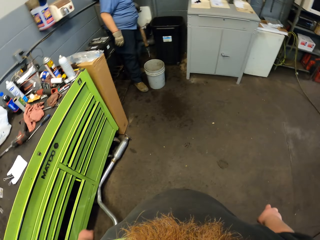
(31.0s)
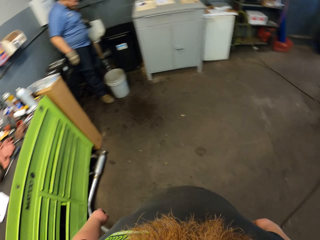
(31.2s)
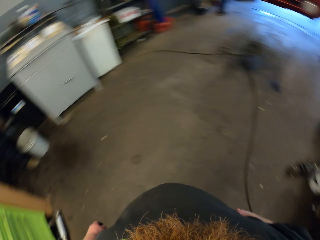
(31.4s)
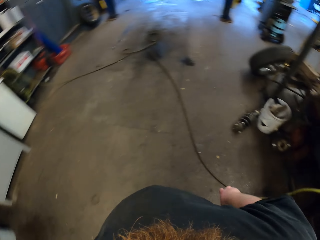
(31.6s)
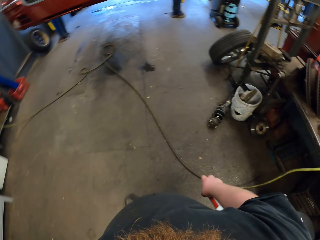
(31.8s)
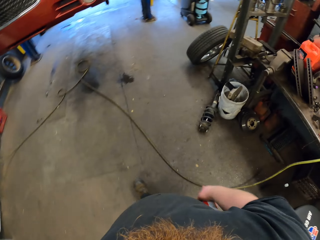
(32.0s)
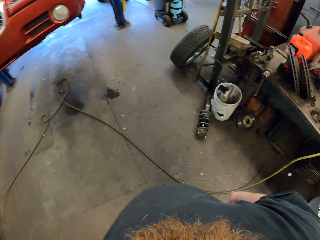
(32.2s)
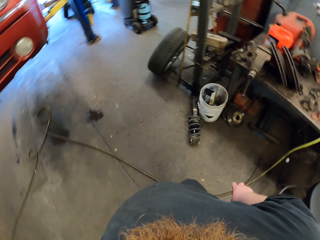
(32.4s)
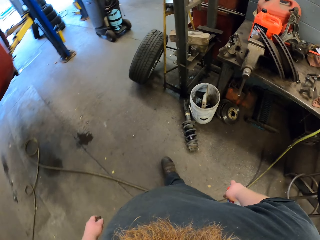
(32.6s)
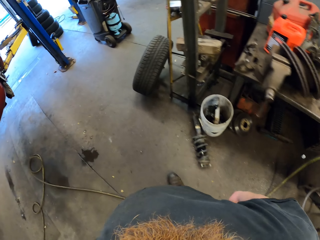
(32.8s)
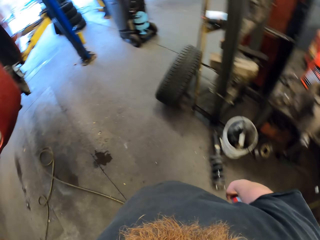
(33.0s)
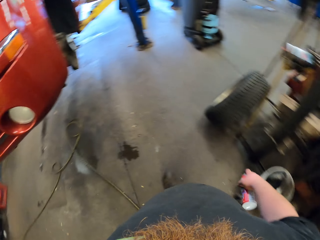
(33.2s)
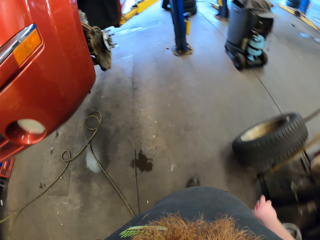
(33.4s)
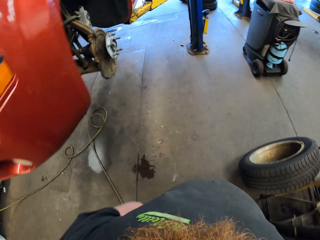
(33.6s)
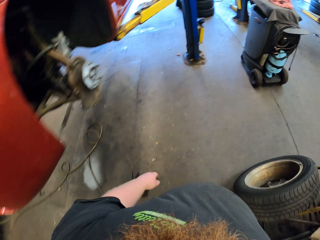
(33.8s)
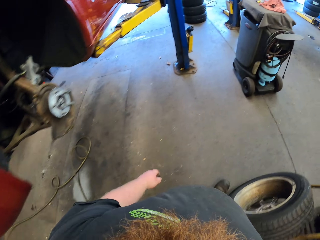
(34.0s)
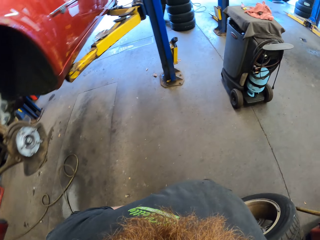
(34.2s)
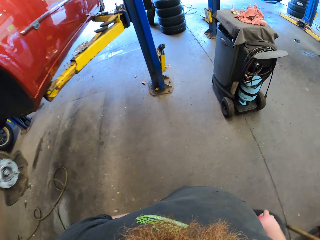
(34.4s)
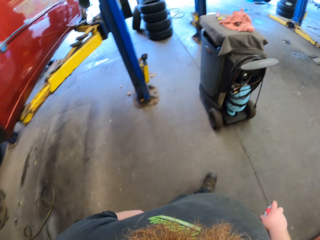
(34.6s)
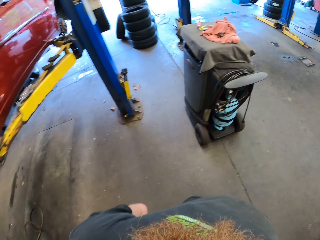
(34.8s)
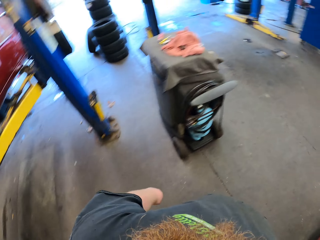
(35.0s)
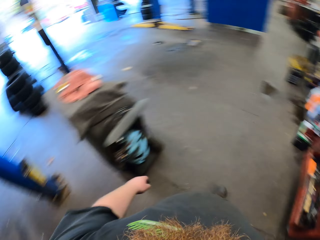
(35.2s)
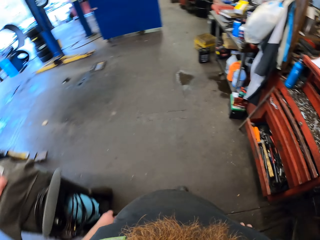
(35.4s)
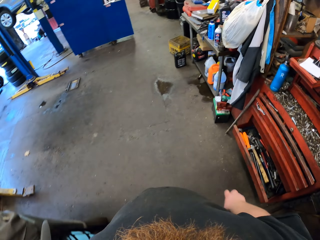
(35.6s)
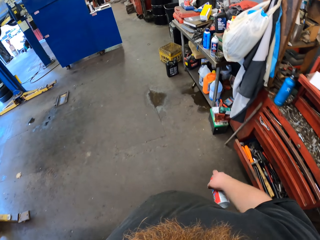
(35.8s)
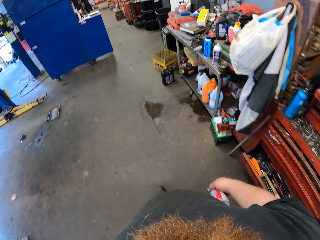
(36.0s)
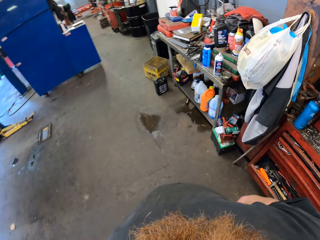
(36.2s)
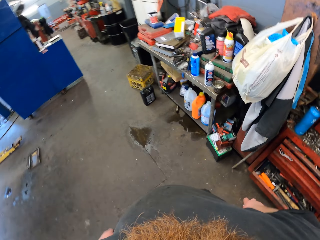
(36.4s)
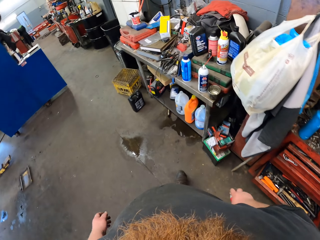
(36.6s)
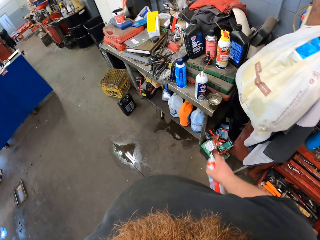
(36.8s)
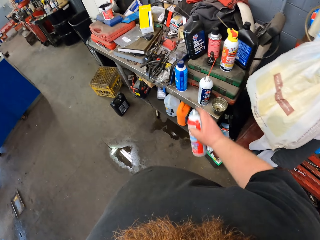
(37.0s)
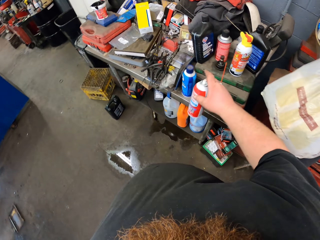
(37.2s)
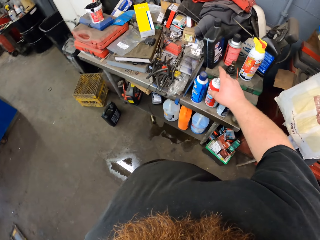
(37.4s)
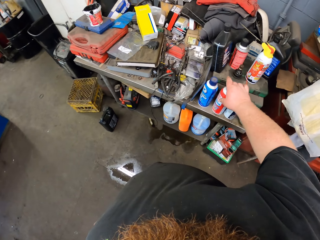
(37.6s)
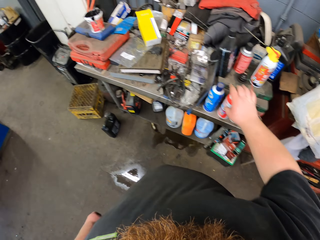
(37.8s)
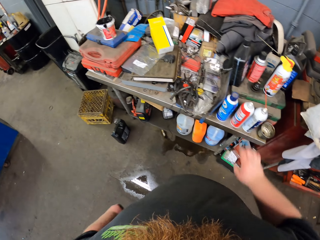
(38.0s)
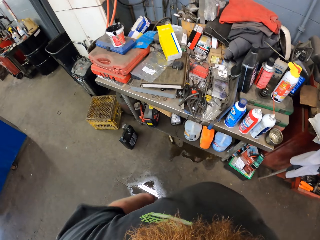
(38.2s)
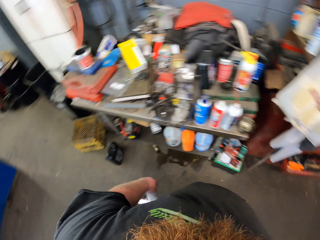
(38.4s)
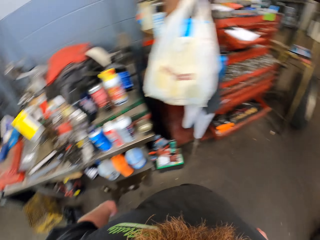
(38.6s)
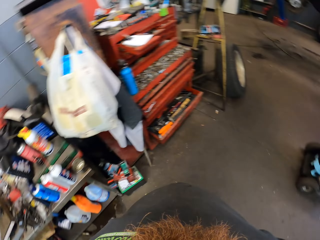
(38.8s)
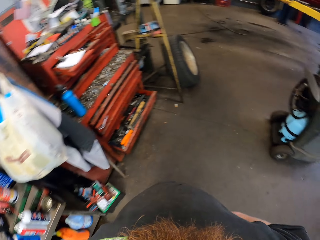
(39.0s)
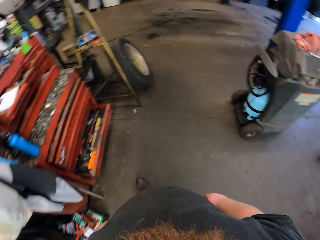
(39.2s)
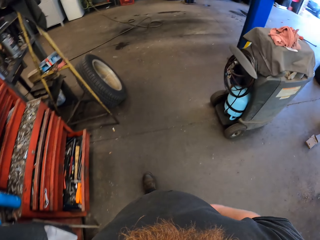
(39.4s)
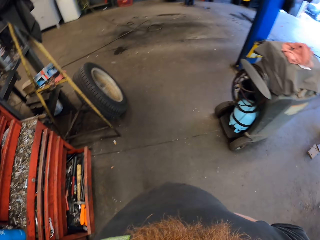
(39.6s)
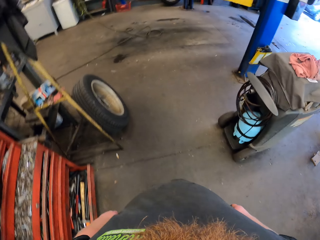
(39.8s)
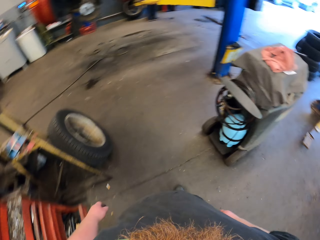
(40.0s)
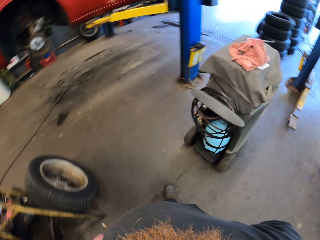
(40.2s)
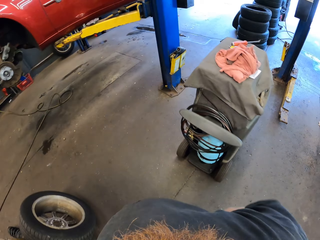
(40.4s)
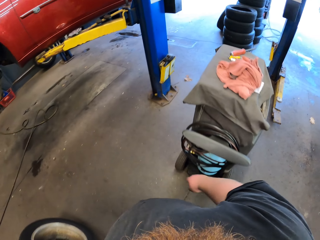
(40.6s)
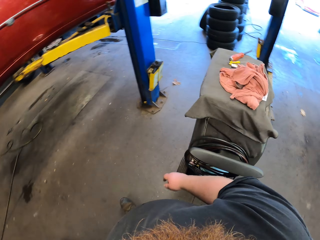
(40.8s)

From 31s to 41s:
The camera wearer walks around the room. They put the paint spray on the table.

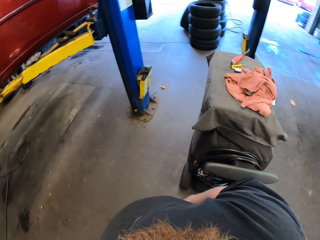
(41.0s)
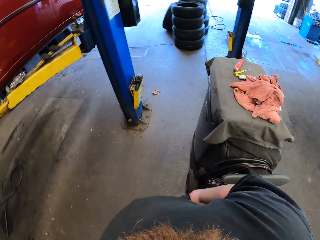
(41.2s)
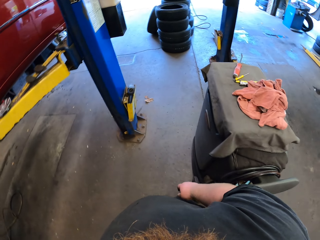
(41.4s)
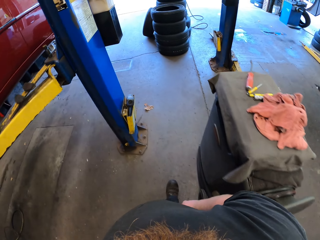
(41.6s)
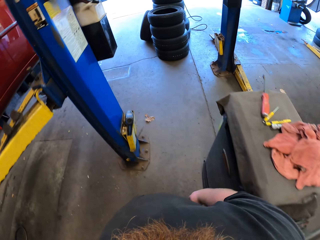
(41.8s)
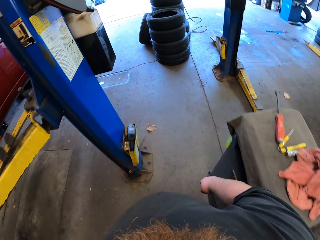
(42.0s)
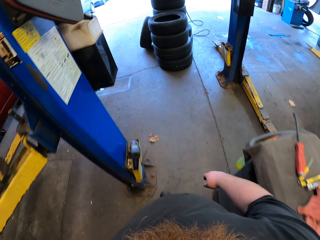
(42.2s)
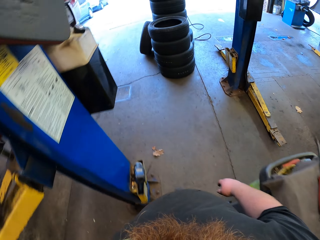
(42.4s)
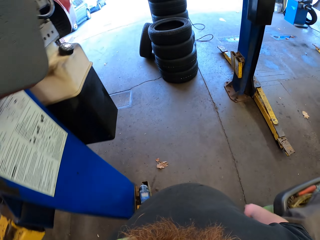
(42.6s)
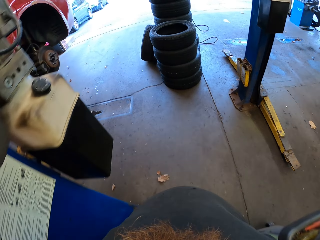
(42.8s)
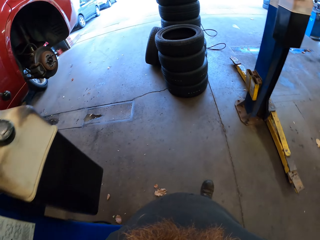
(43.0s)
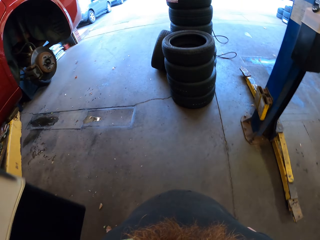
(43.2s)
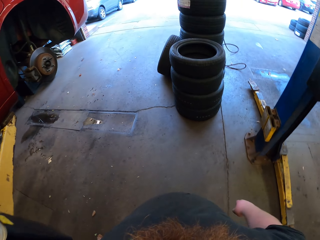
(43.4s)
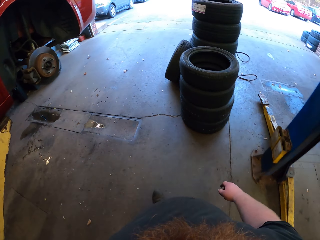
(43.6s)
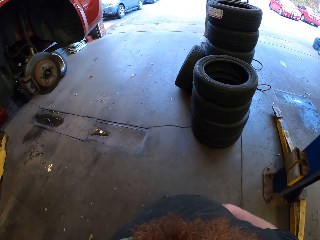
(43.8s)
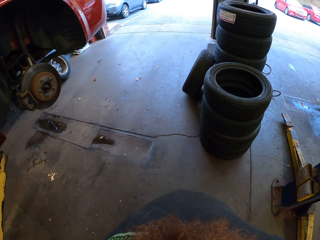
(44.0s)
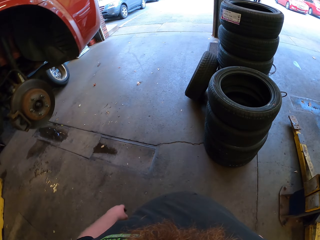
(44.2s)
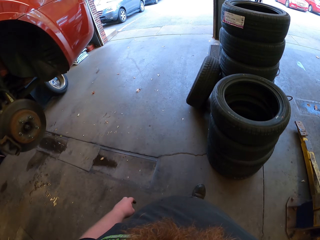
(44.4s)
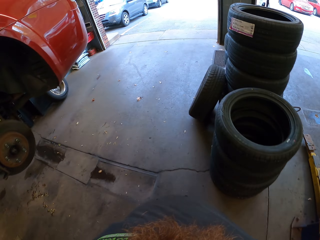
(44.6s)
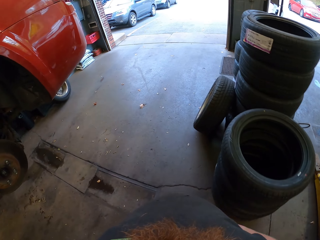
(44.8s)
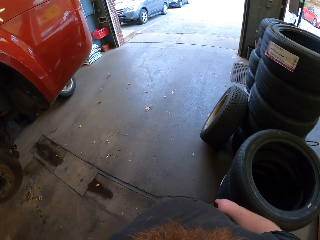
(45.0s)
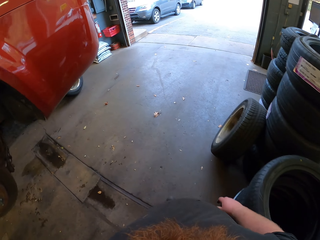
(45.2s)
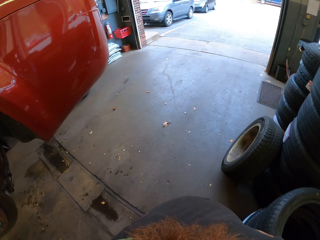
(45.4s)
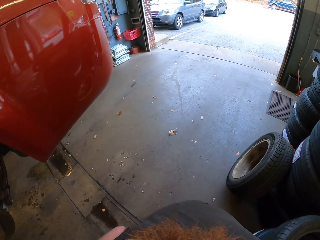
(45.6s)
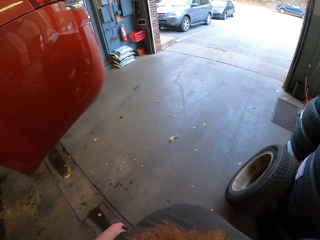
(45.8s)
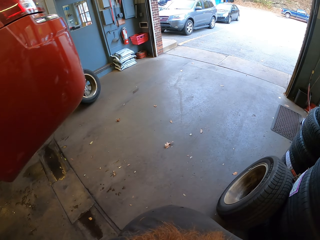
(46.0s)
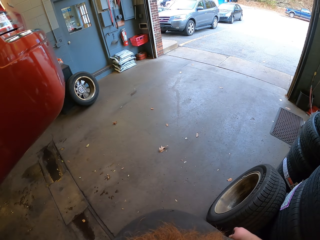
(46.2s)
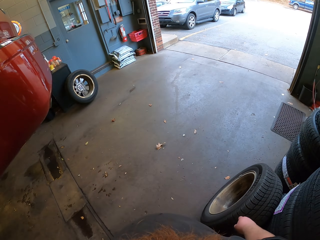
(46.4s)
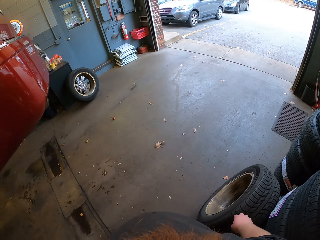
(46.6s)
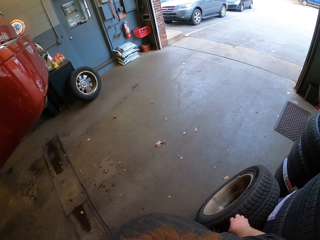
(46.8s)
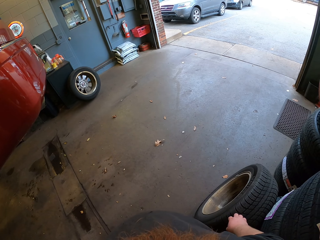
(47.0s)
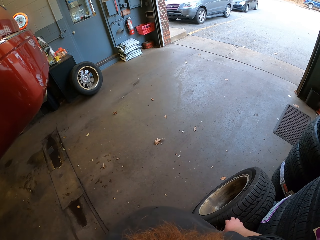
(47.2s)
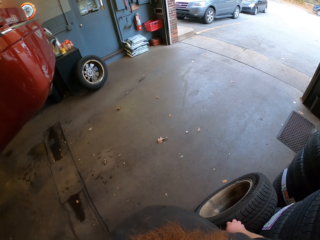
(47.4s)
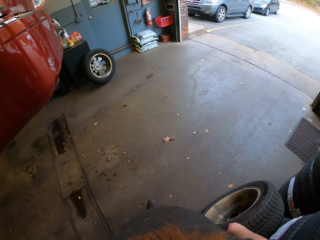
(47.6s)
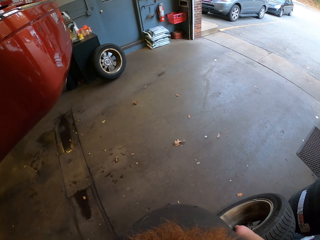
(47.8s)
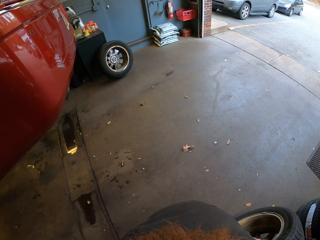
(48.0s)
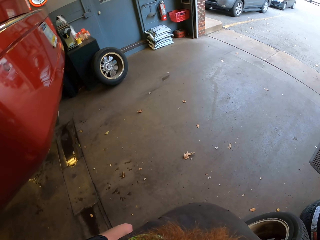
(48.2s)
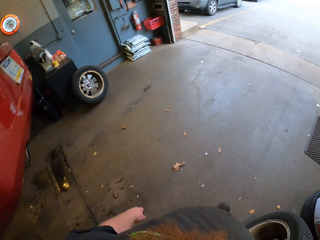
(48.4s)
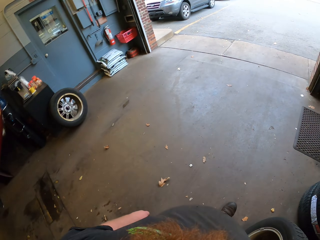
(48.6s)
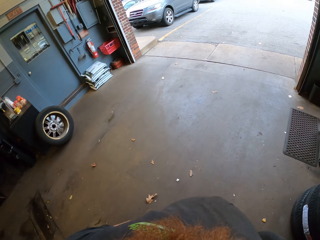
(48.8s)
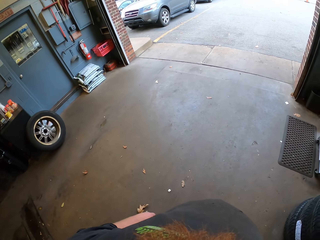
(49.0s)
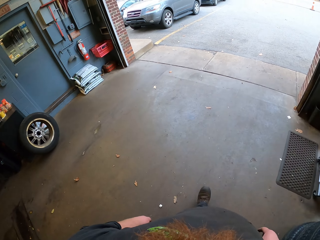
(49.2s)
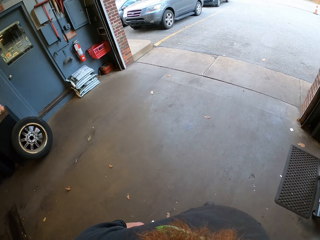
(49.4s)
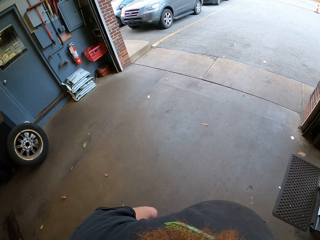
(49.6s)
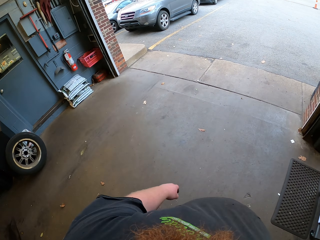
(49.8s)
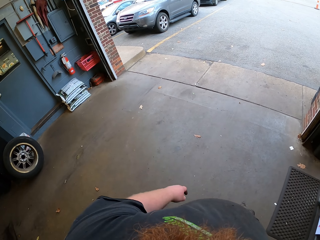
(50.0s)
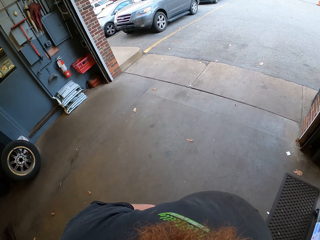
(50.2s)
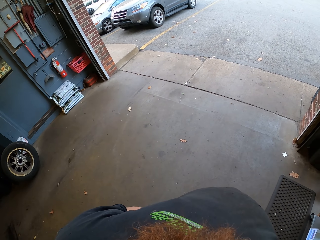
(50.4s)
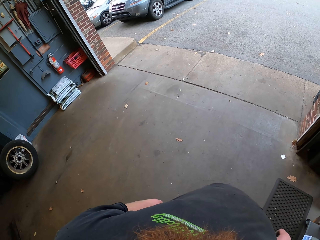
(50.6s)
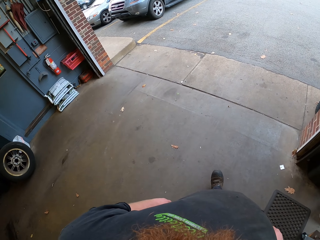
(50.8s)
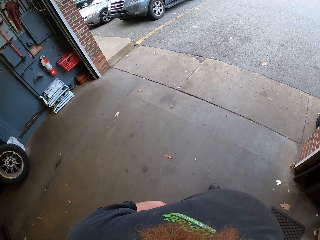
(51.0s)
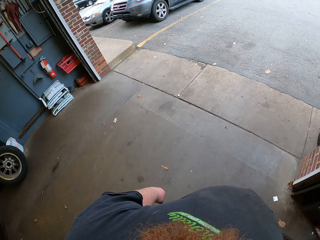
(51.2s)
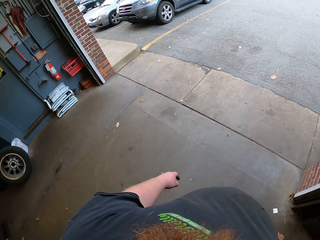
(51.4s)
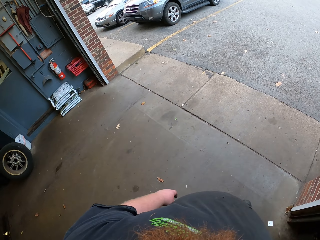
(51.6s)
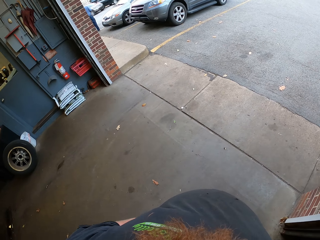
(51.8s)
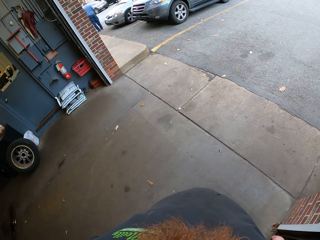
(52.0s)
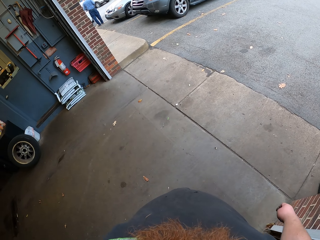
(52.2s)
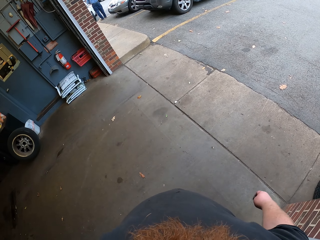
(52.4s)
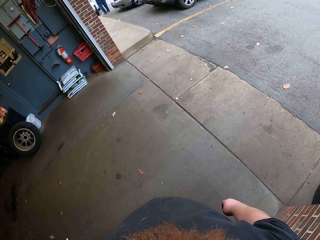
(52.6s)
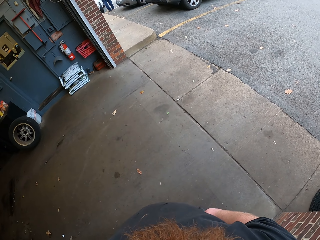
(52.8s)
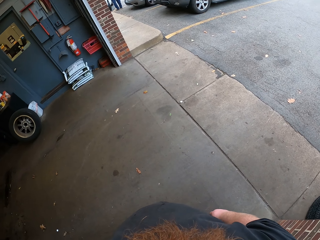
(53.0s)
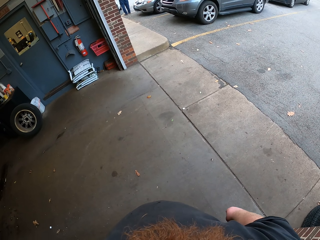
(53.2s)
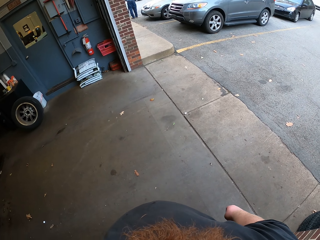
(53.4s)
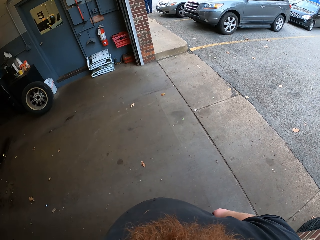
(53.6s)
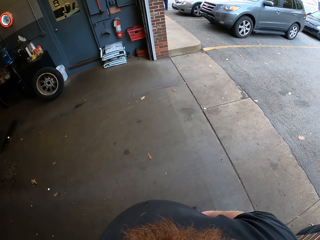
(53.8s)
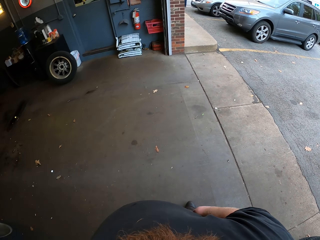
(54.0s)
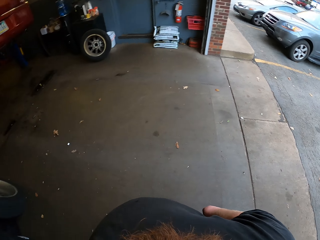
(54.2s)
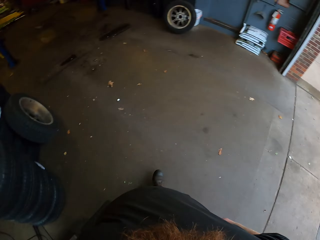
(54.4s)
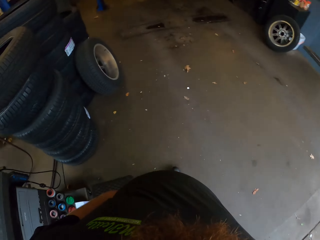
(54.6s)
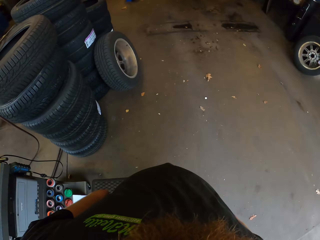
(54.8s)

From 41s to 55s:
The camera wearer walks around the garage.
